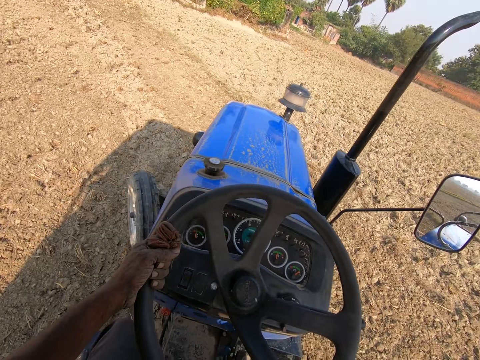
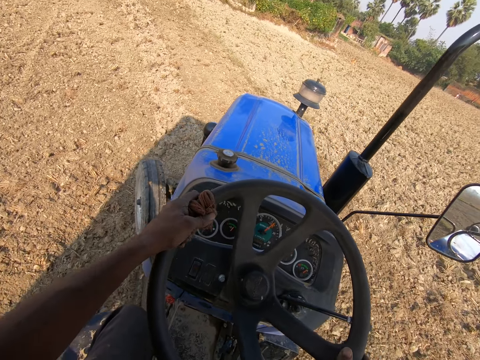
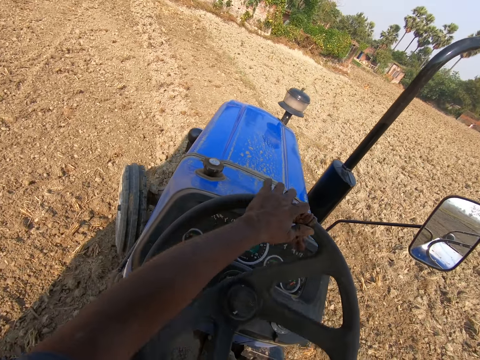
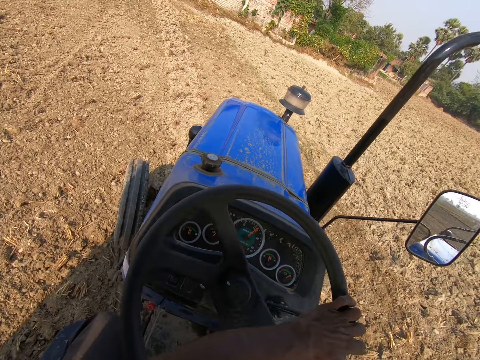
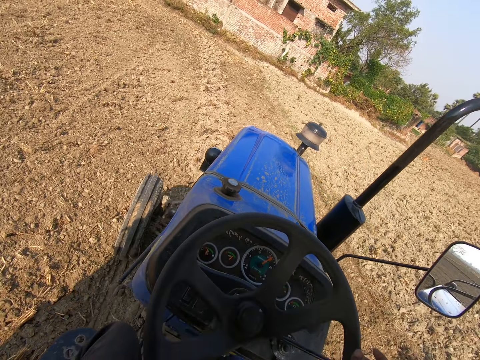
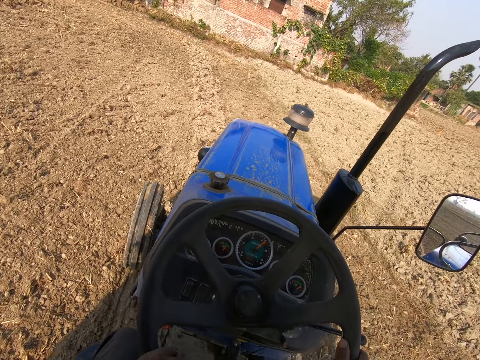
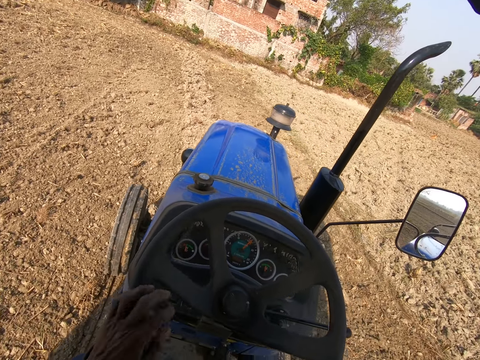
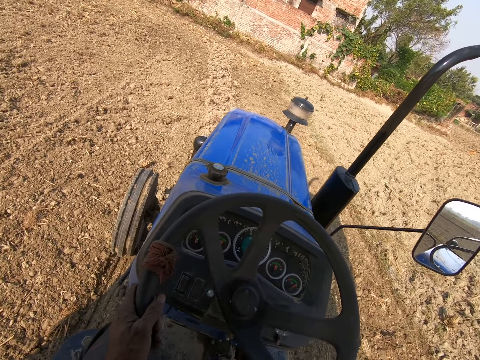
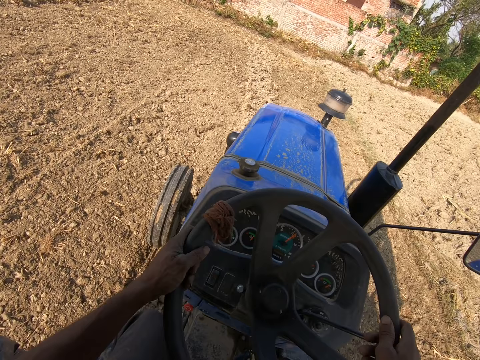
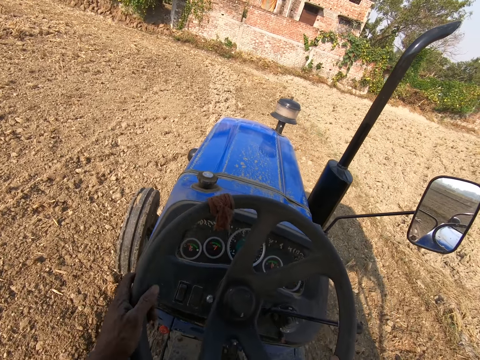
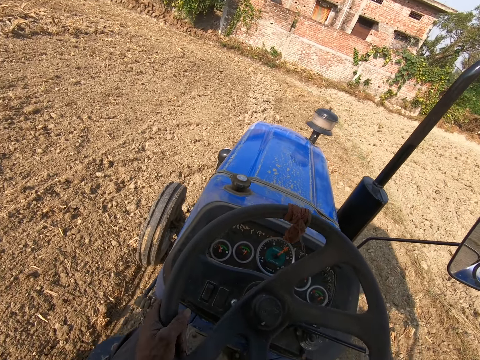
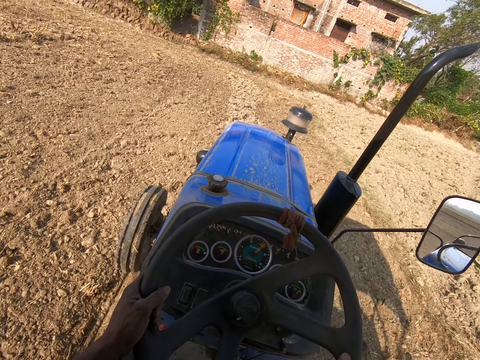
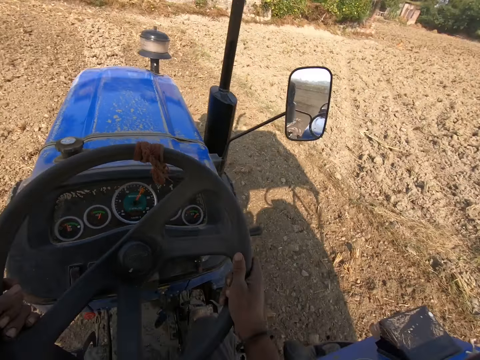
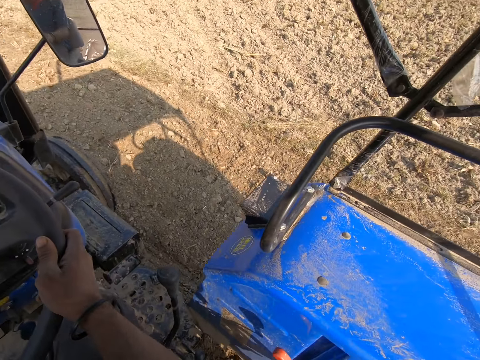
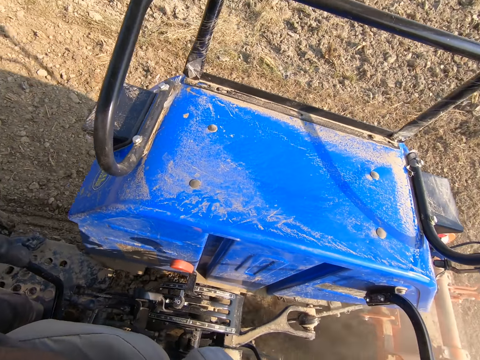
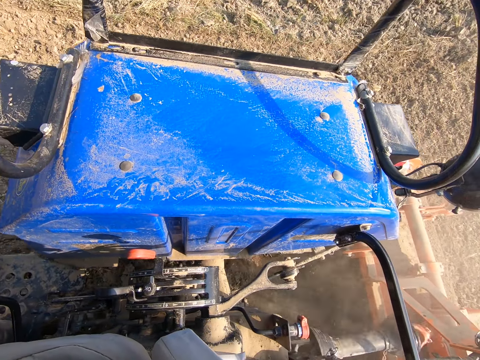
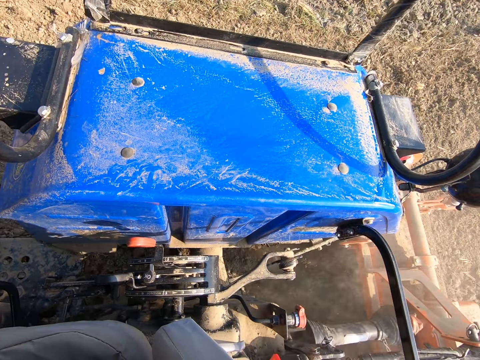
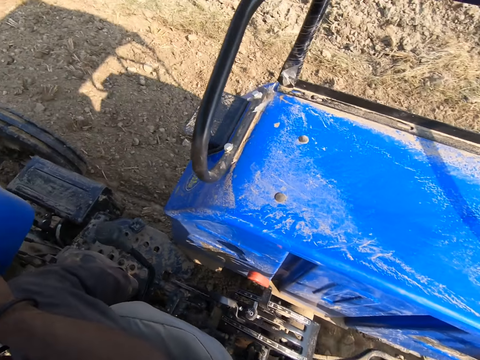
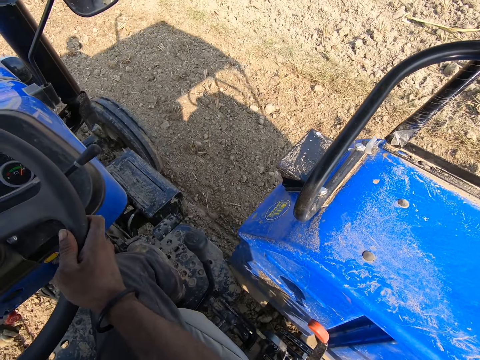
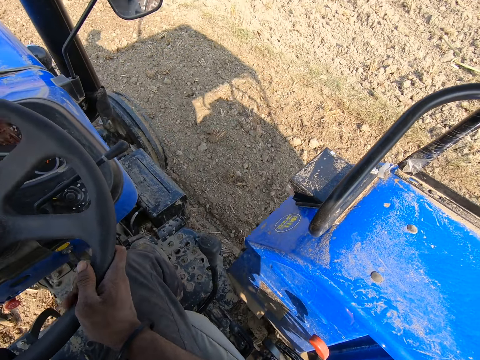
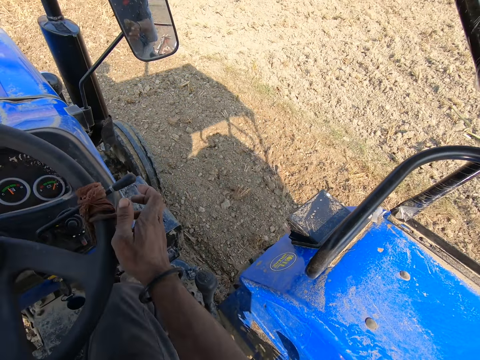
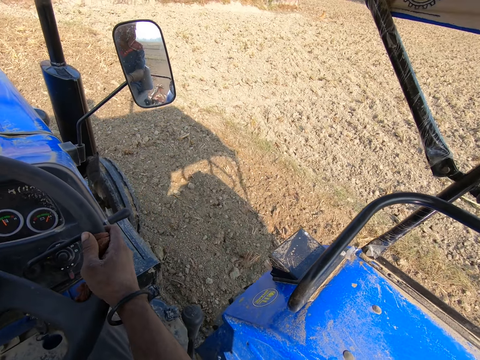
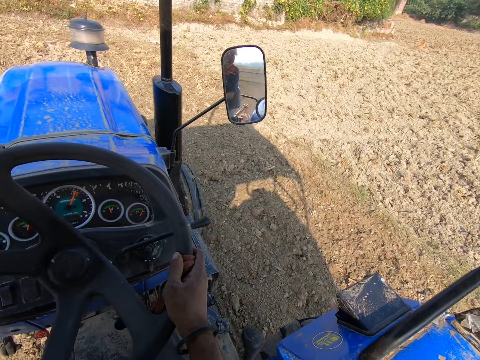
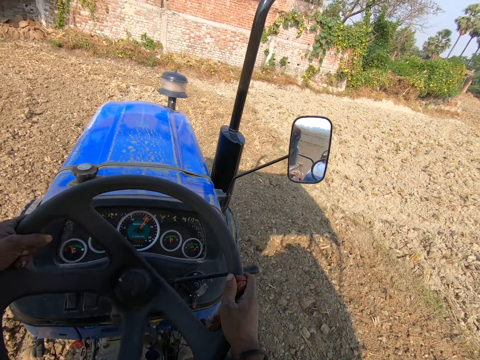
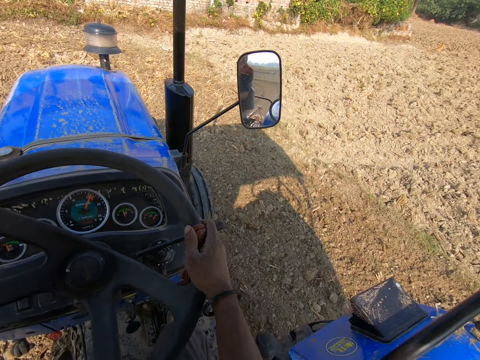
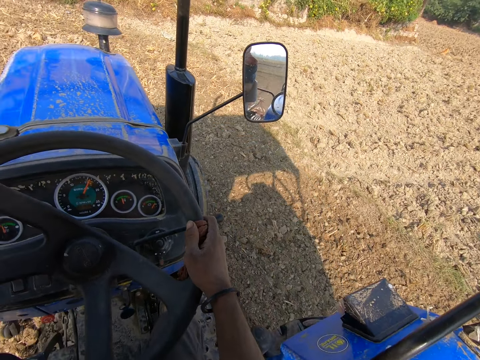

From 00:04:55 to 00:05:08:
The camera wearer looks around. They drive a tractor on the farm.

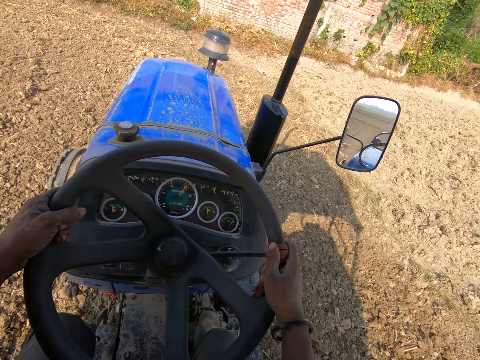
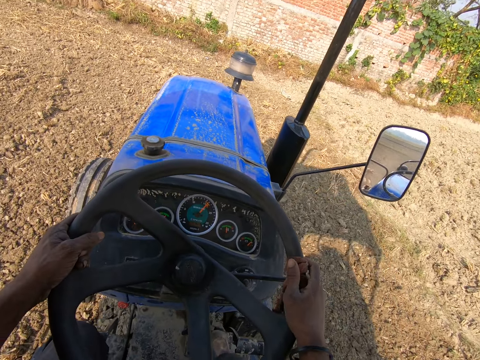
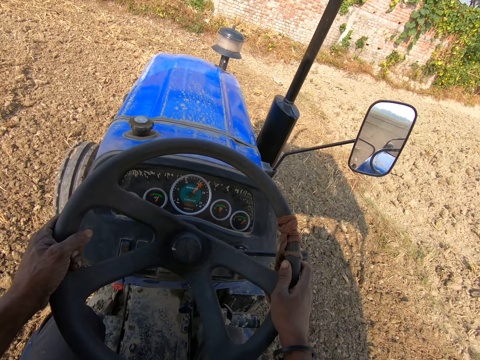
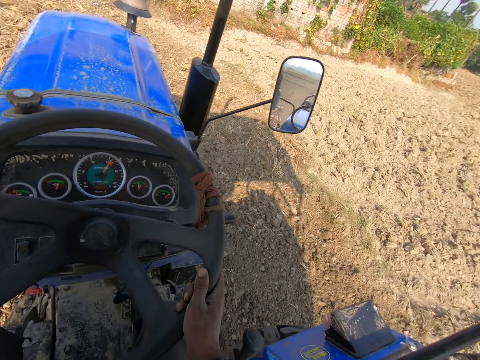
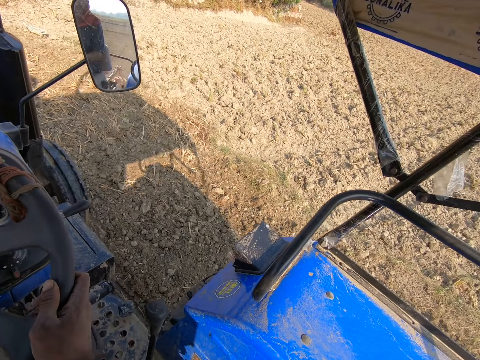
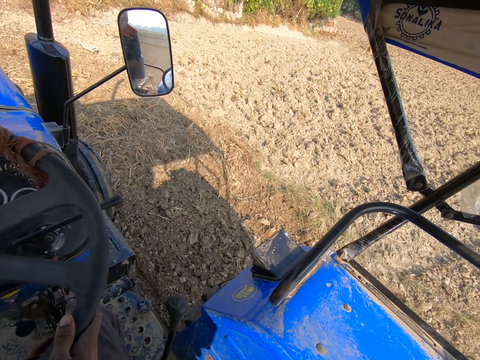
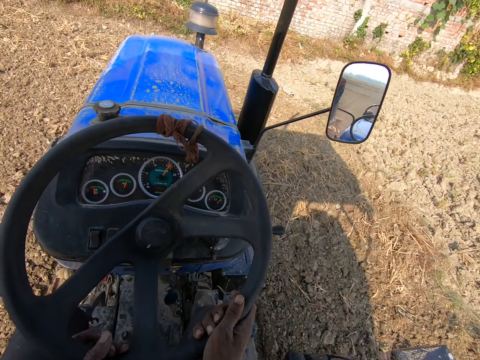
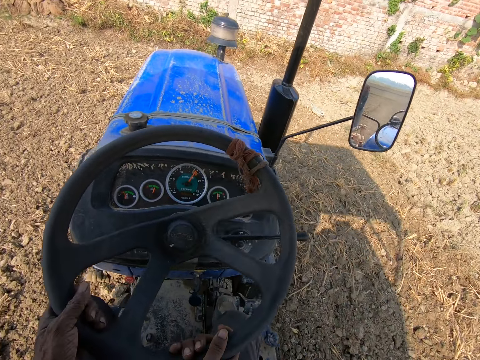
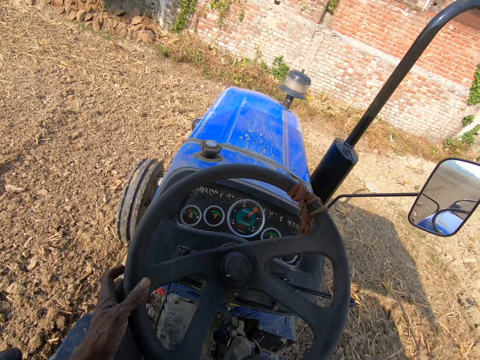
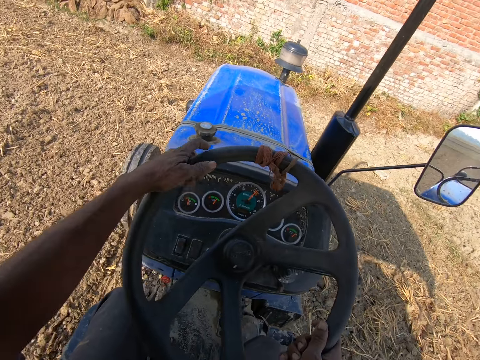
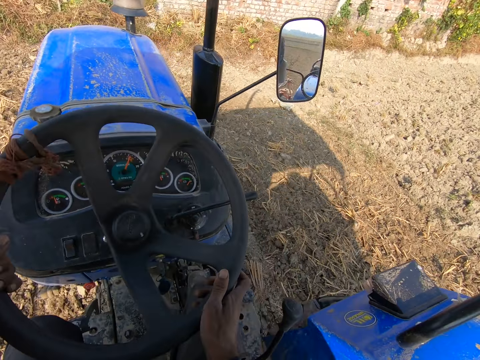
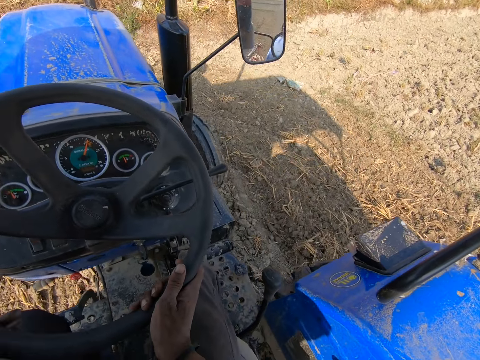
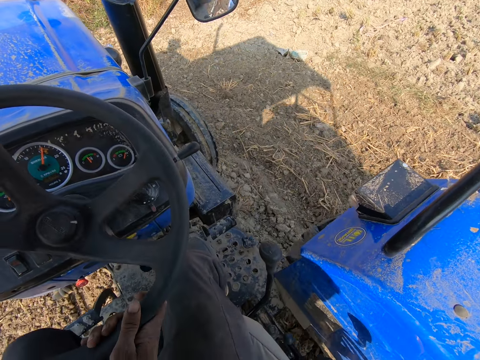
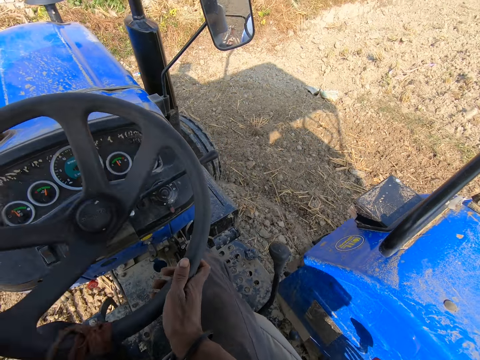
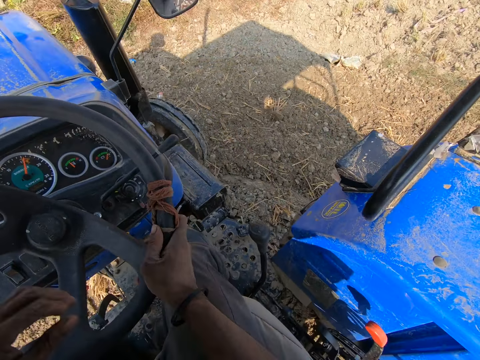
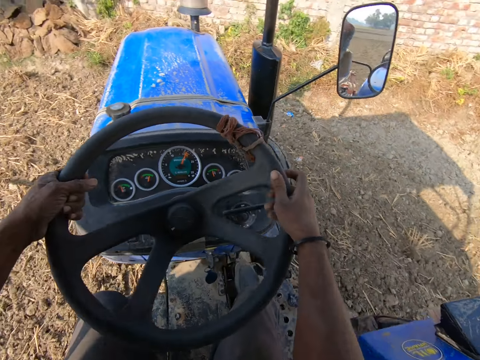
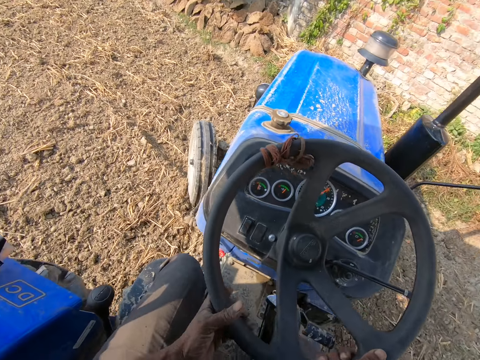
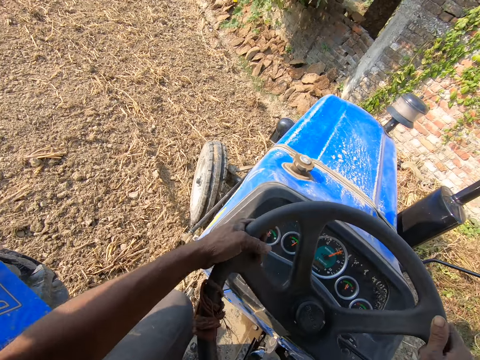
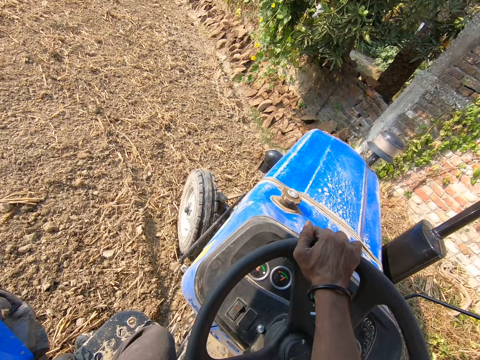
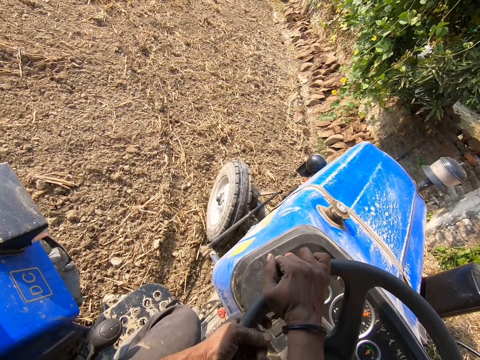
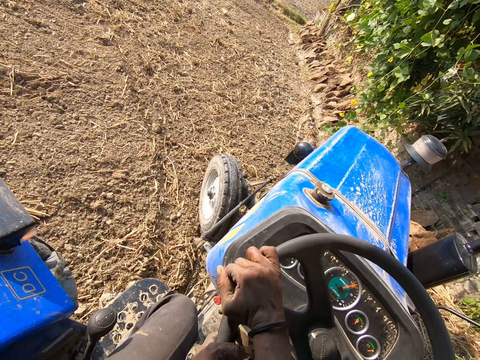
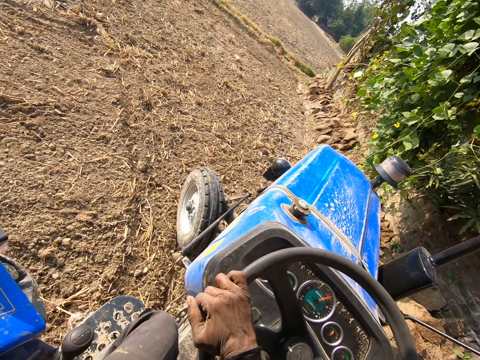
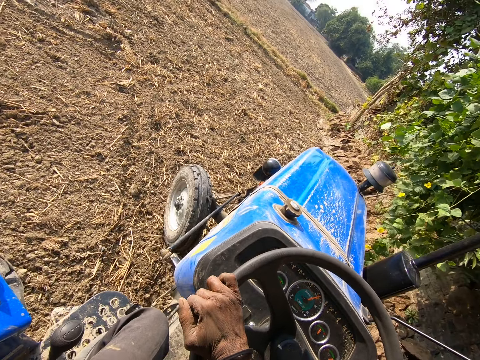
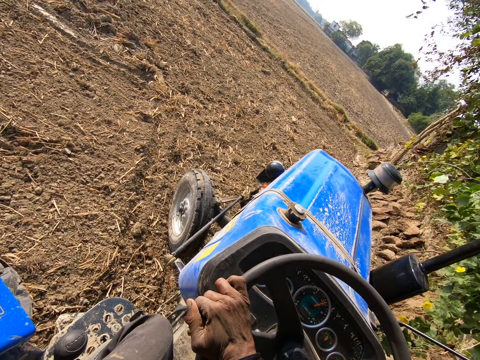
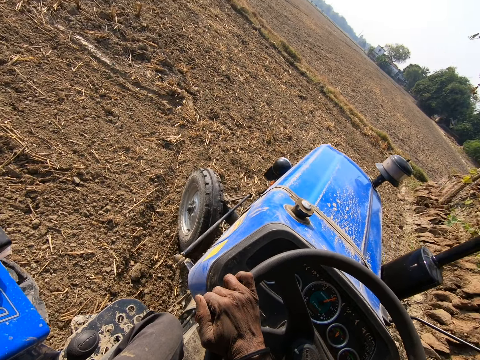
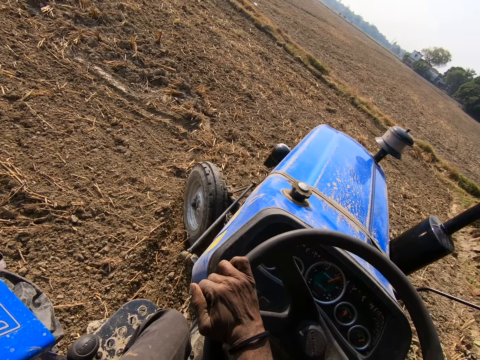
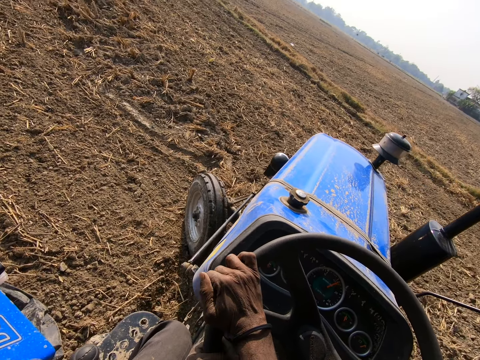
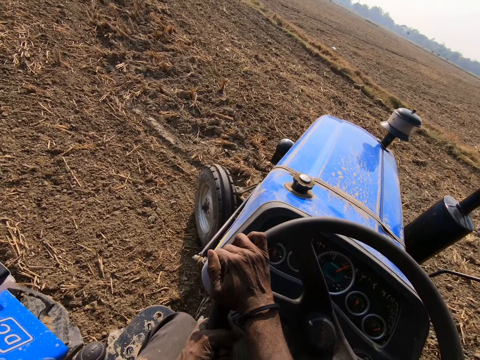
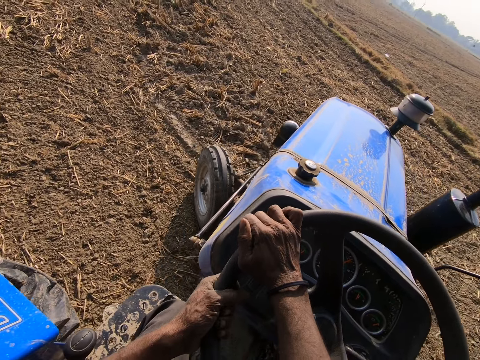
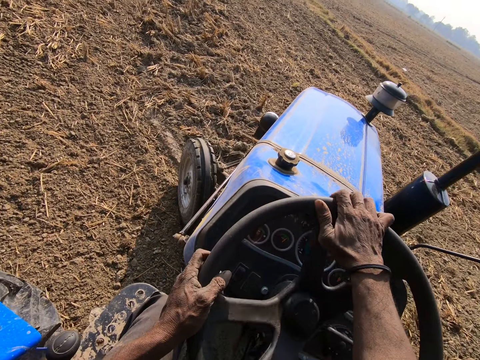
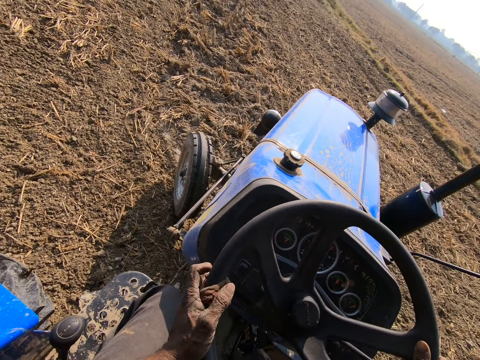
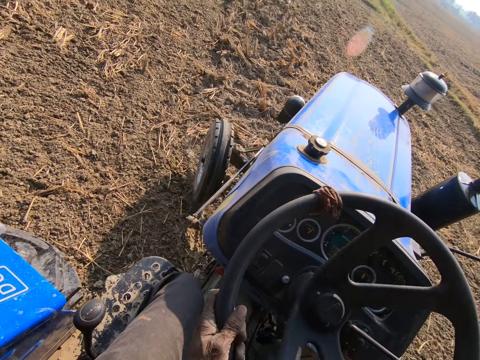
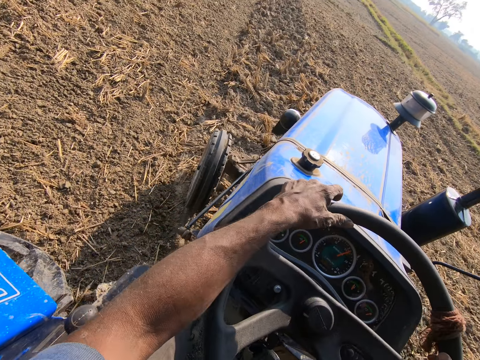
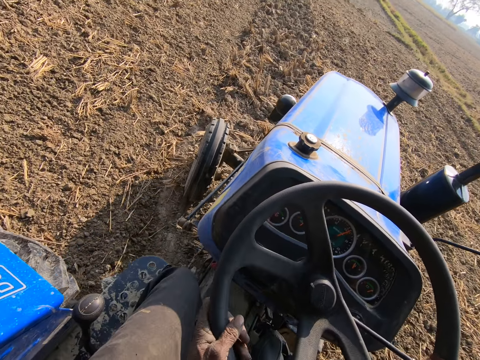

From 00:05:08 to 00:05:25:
The camera wearer looks around. They drive the tractor on the farm.
